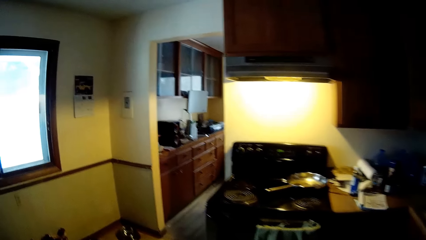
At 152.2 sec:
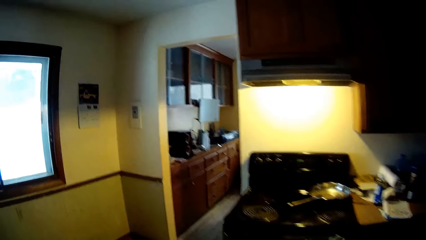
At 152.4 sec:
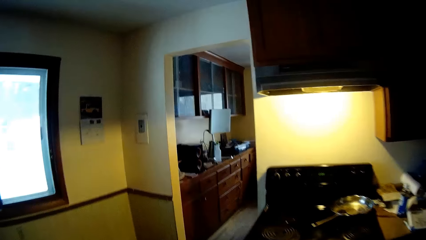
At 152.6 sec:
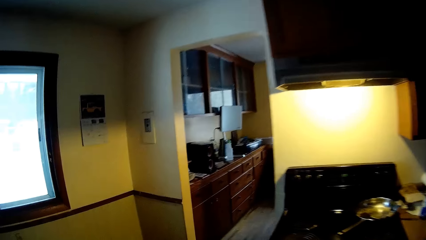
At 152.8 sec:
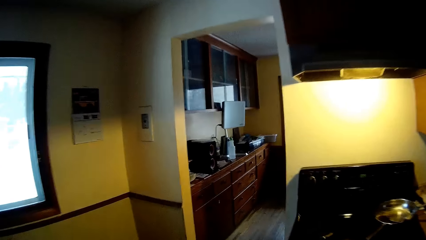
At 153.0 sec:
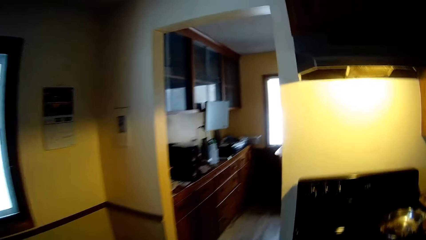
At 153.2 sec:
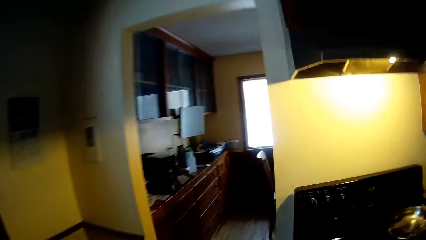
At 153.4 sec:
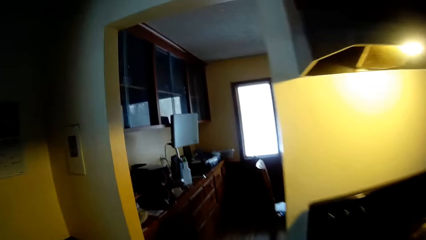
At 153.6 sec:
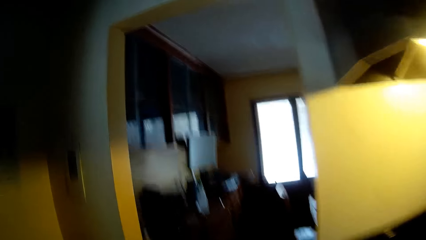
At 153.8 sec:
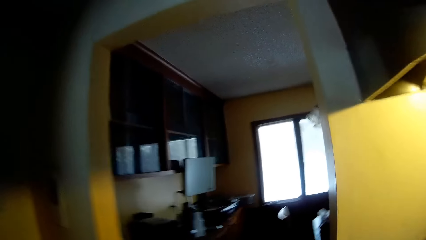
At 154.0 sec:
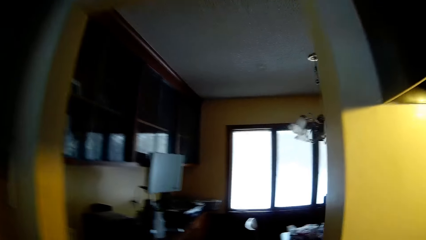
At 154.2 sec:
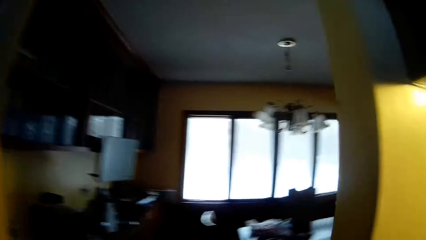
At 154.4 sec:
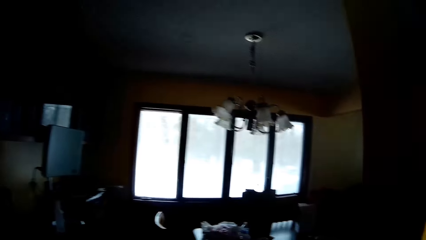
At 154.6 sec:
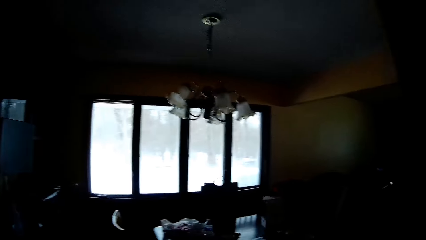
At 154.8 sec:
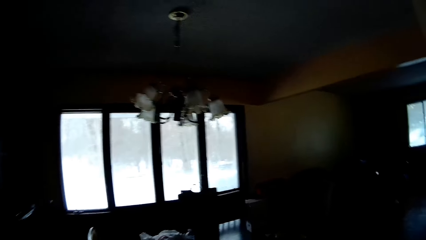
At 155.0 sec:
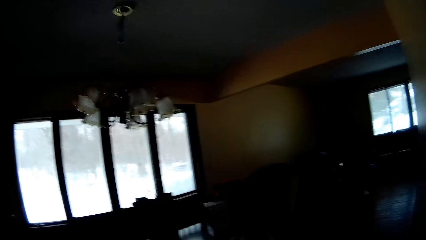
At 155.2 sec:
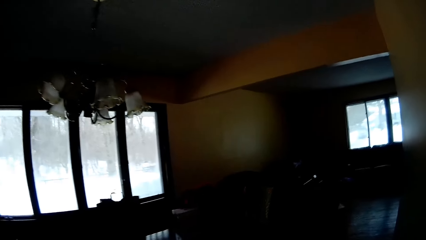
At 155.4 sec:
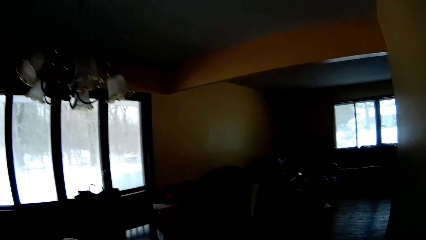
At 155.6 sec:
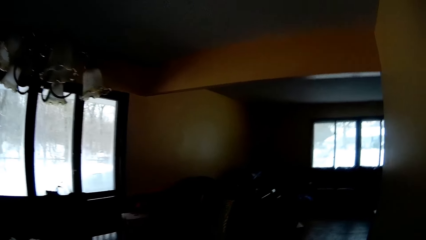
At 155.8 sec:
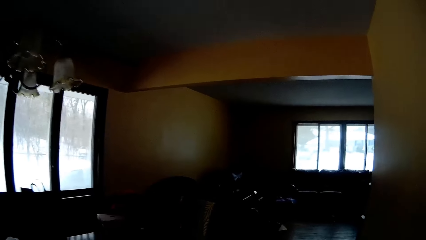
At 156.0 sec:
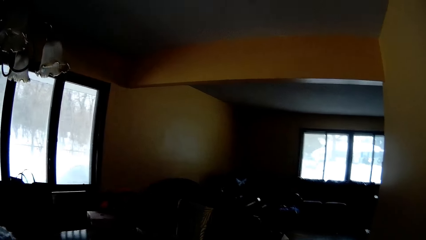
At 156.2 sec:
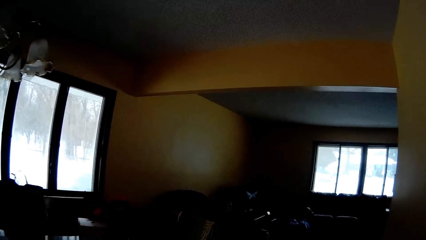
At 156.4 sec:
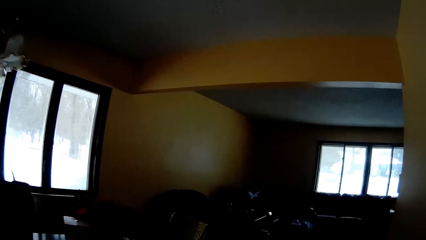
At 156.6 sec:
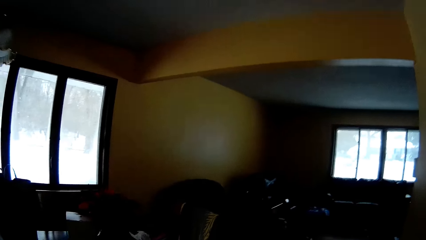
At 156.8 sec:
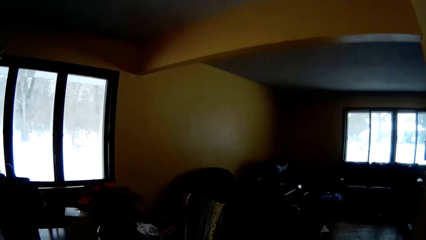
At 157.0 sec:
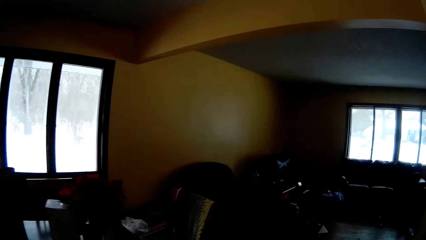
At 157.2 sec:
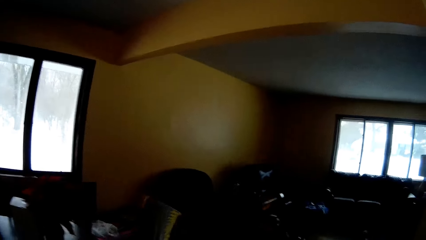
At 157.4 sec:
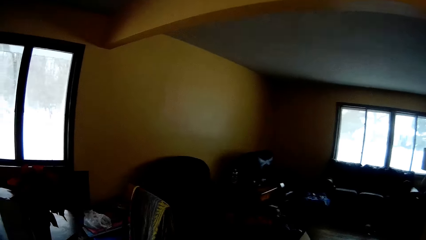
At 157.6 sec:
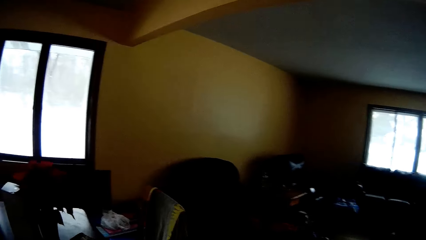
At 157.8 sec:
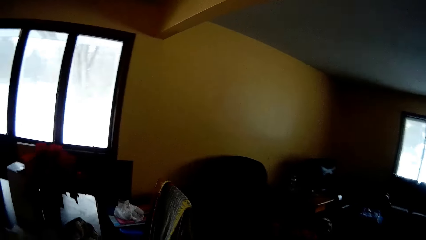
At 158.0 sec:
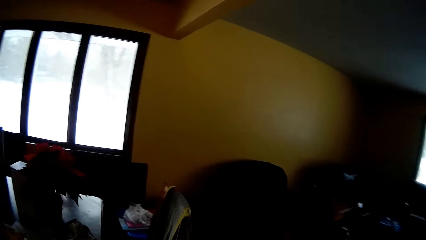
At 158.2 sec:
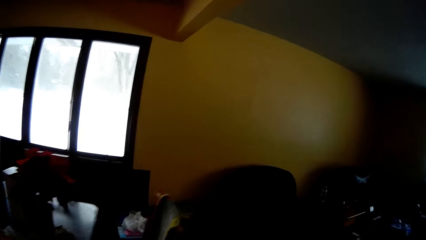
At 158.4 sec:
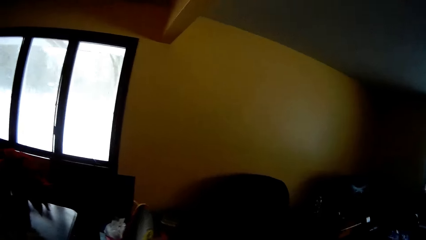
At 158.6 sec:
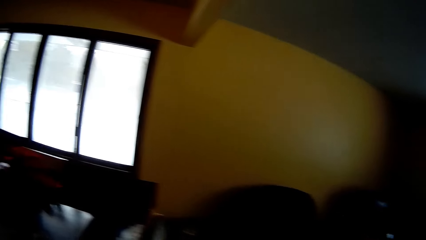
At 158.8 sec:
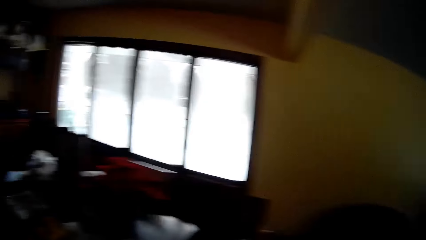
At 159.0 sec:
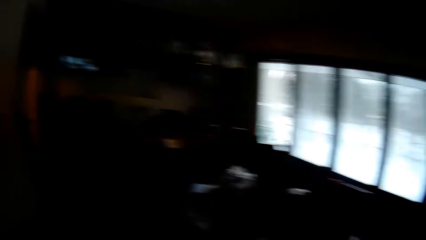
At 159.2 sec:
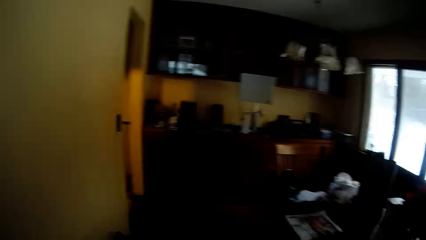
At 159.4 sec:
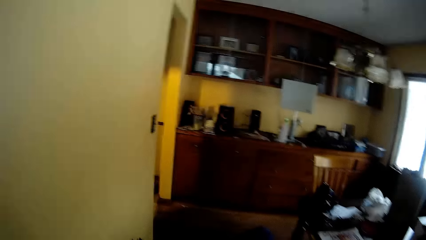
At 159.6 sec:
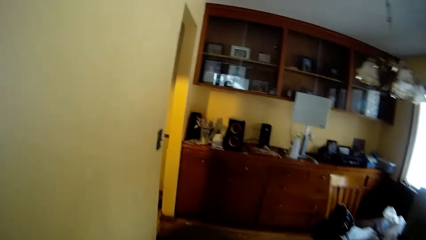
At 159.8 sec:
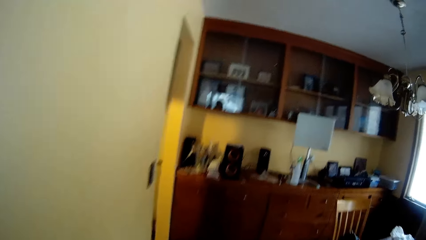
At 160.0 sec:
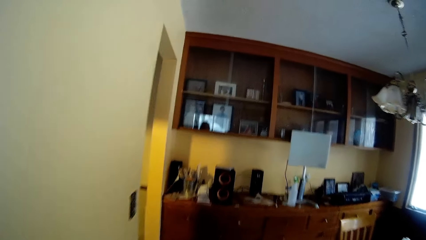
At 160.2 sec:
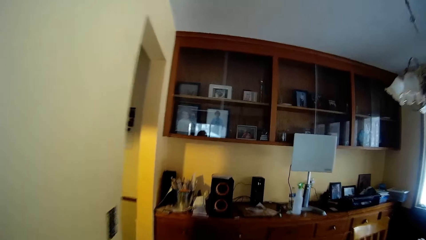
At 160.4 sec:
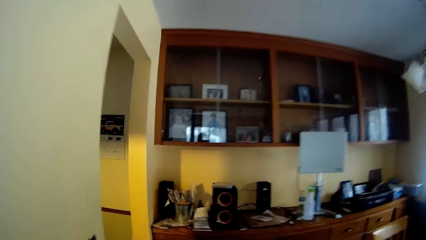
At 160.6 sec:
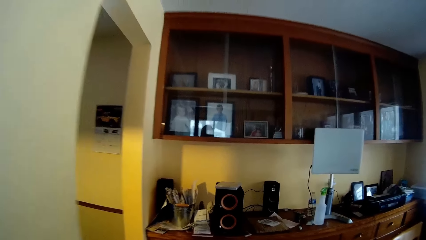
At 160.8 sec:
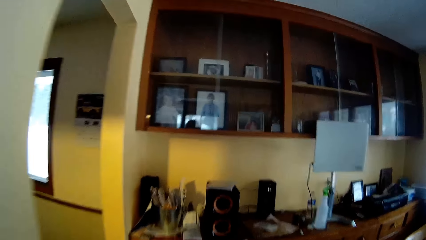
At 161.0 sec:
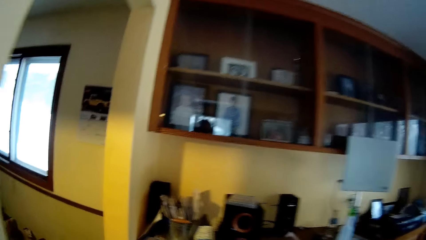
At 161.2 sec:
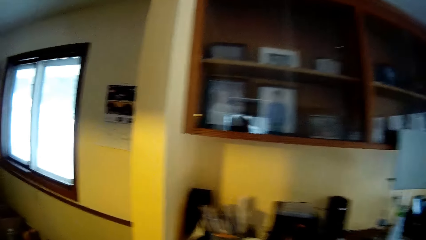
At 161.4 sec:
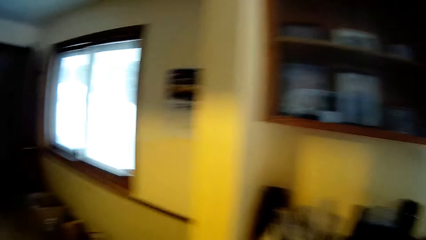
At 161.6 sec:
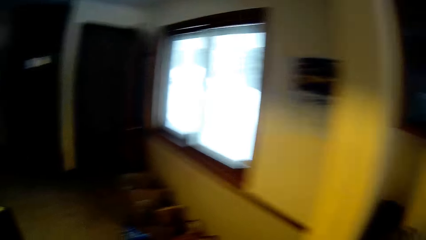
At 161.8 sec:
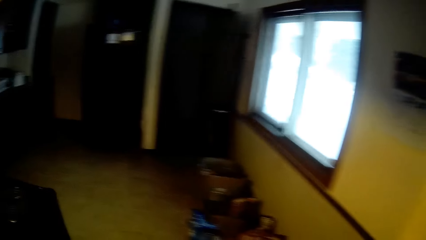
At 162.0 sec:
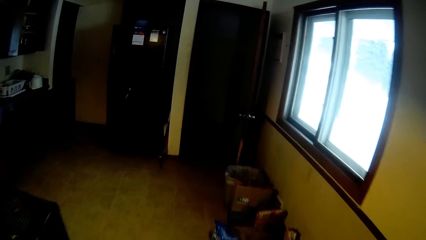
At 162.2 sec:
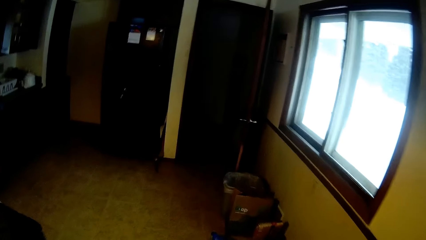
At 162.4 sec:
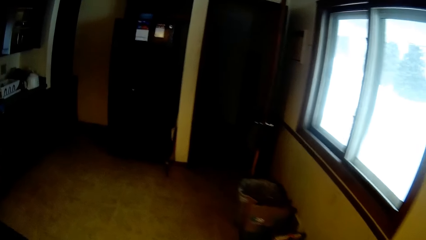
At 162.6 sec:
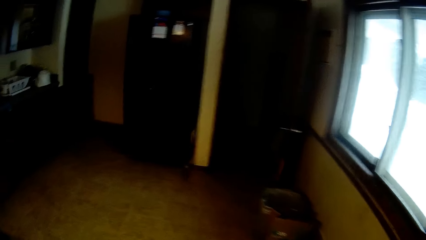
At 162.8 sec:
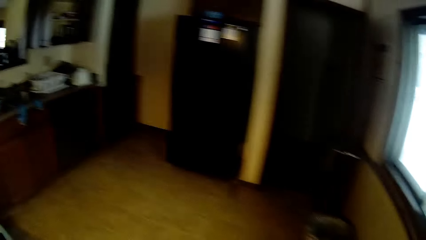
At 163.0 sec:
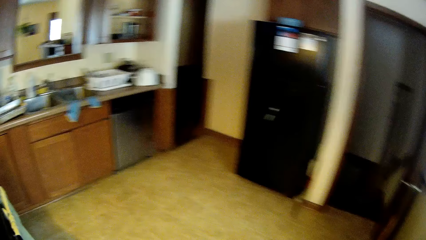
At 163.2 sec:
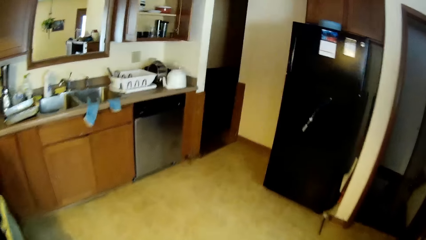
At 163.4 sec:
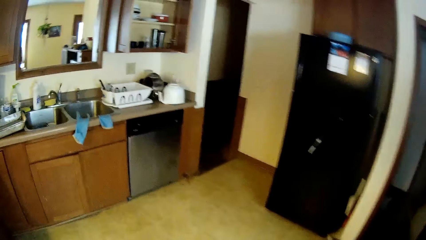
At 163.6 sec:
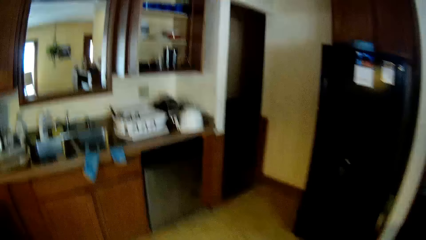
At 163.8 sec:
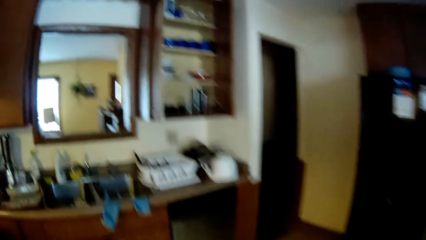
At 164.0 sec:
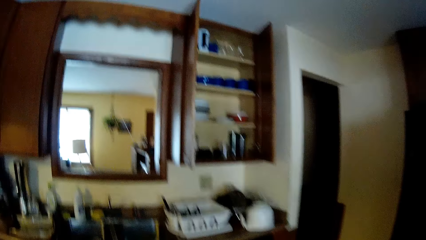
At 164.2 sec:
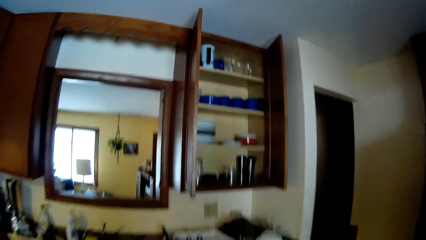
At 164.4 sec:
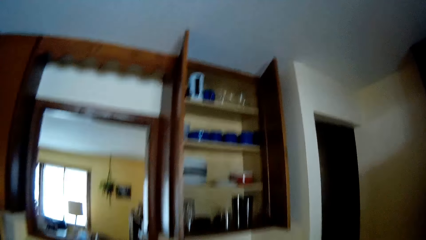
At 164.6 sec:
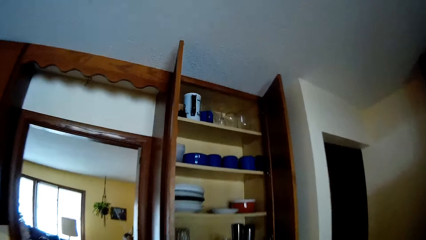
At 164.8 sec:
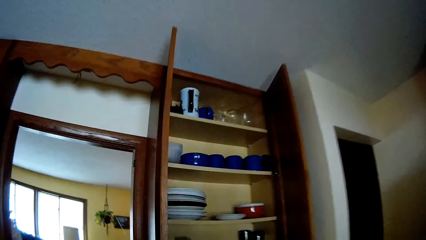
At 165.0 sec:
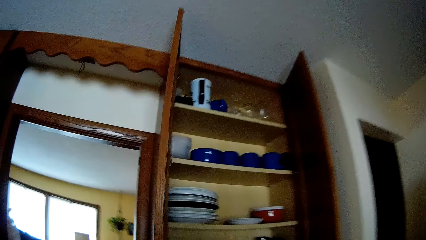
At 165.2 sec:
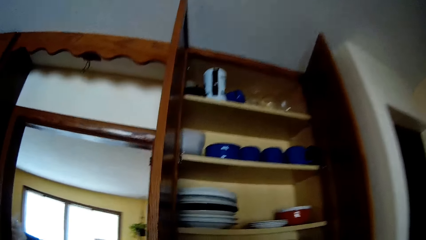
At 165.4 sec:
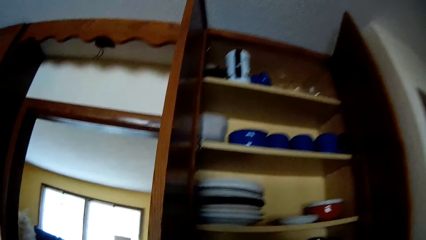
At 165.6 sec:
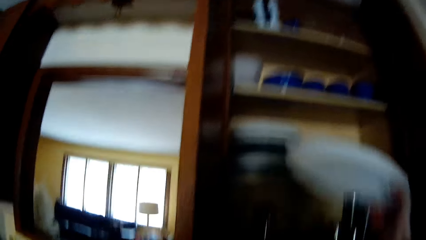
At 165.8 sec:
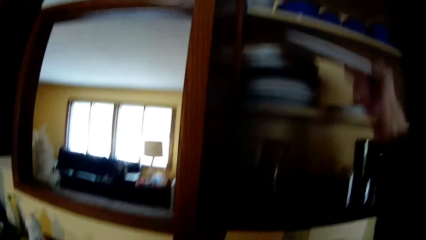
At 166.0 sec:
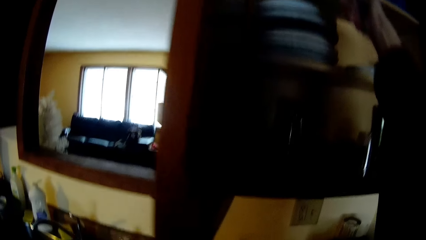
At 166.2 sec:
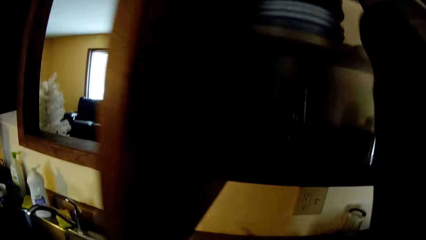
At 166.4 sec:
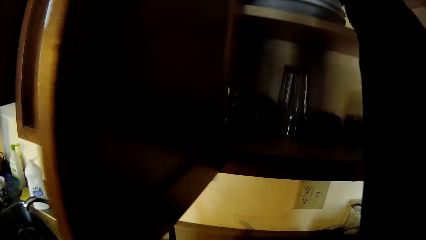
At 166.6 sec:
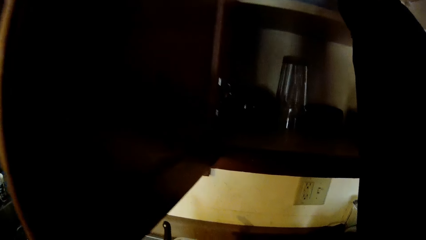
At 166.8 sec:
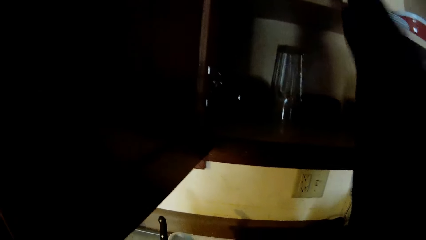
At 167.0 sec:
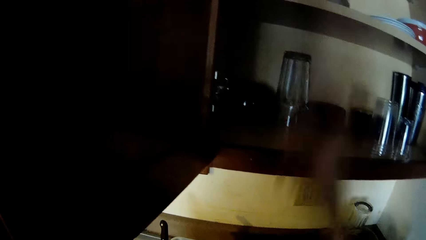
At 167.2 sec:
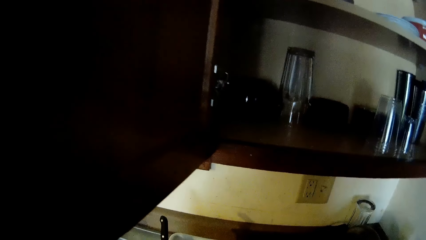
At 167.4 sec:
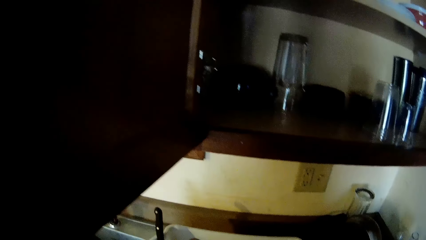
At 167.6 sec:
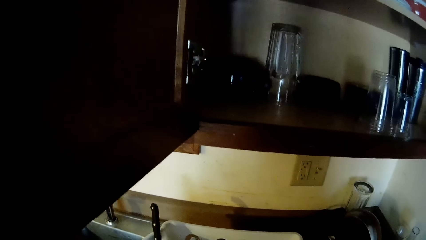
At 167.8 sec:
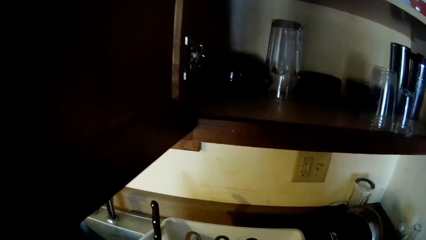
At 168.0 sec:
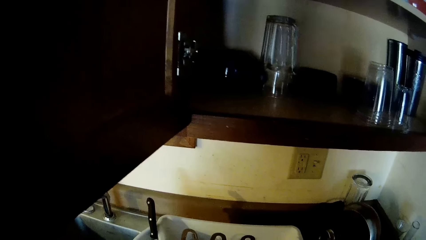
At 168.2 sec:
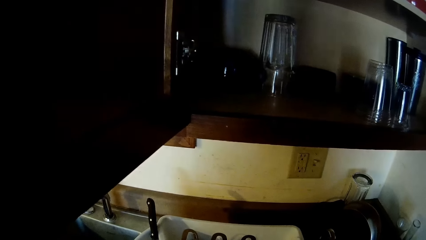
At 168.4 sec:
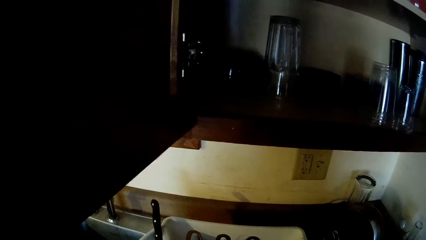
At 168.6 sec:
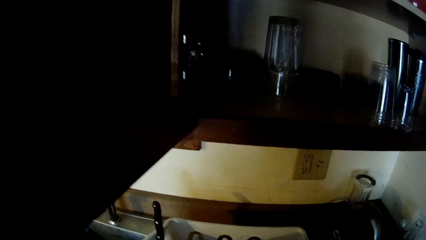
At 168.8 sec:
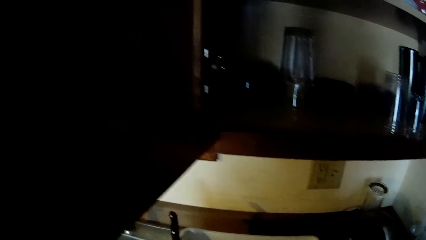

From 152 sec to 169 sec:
The camera wearer walks to the room. She walks to the kitchen. She puts a plate in the cupboard with her right hand.
